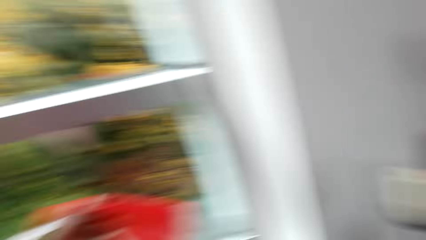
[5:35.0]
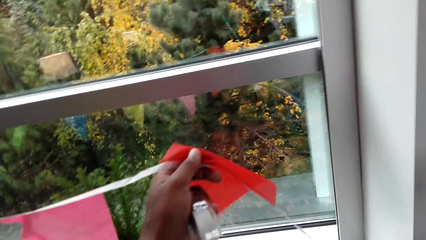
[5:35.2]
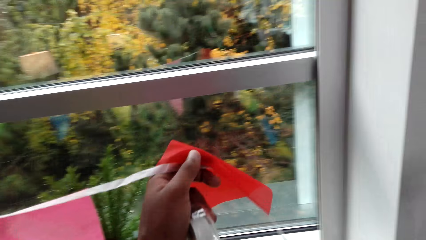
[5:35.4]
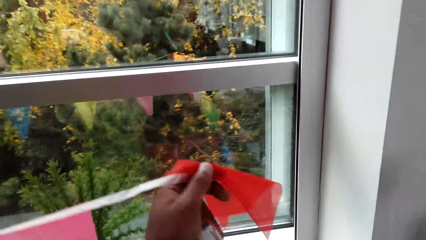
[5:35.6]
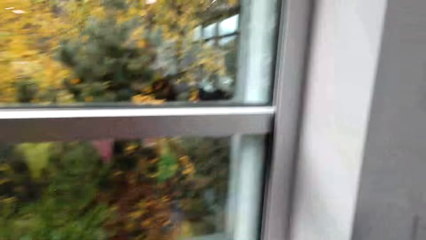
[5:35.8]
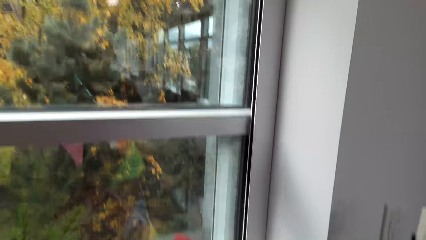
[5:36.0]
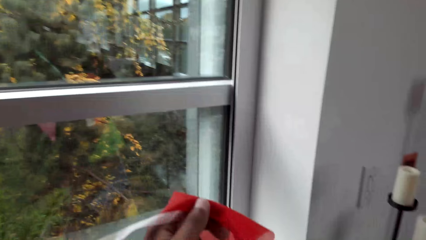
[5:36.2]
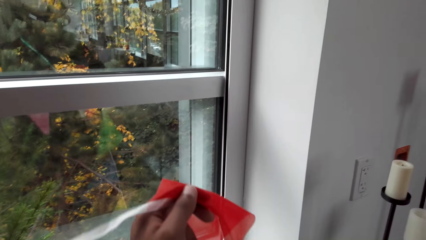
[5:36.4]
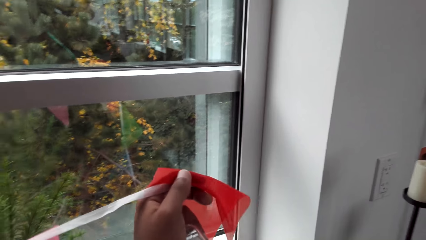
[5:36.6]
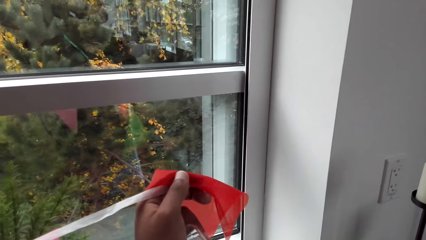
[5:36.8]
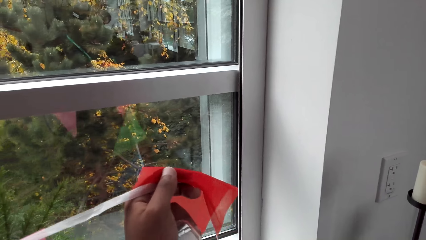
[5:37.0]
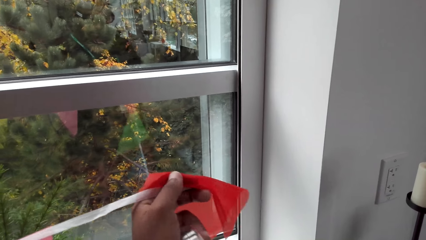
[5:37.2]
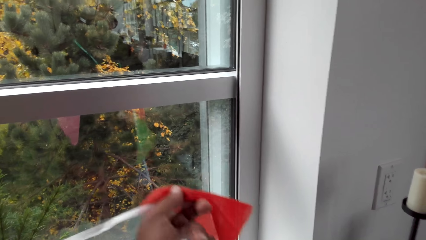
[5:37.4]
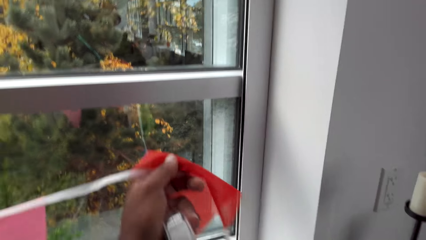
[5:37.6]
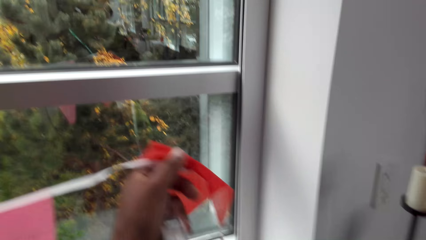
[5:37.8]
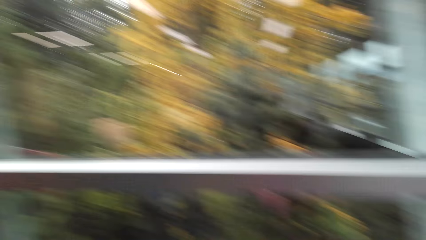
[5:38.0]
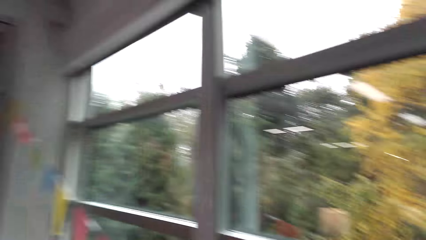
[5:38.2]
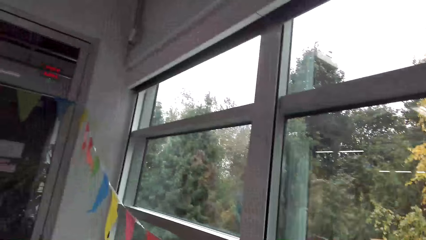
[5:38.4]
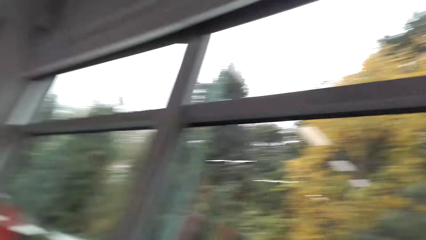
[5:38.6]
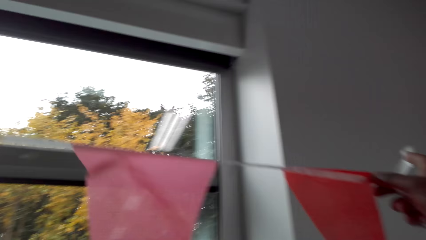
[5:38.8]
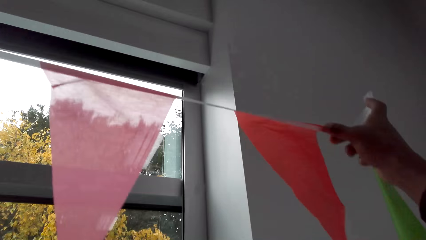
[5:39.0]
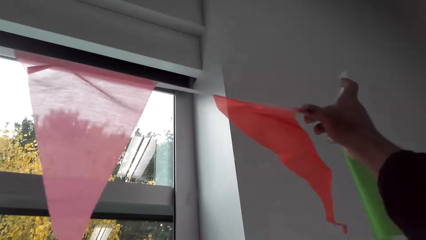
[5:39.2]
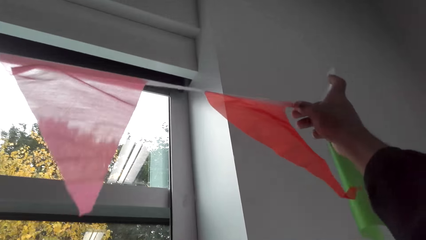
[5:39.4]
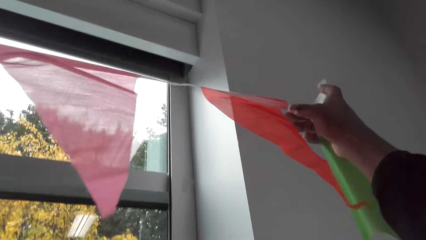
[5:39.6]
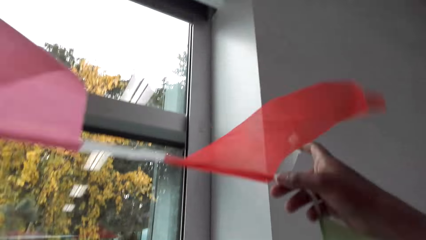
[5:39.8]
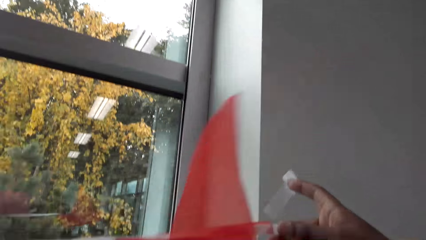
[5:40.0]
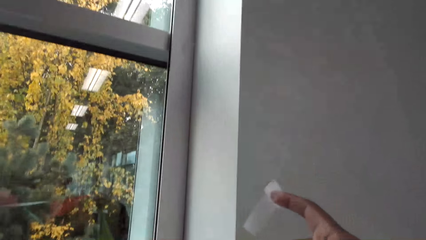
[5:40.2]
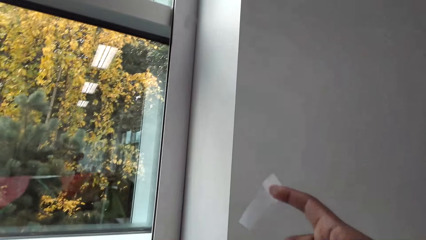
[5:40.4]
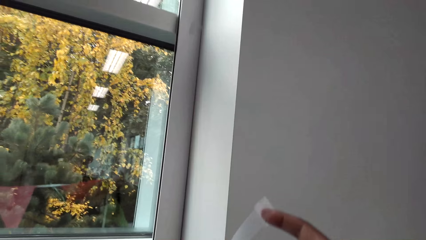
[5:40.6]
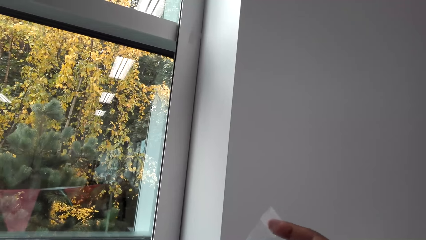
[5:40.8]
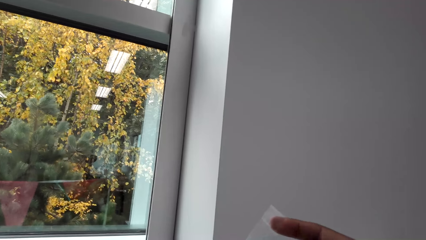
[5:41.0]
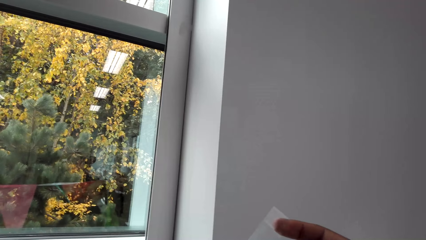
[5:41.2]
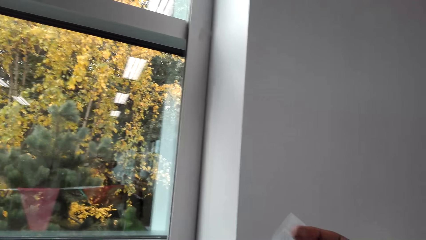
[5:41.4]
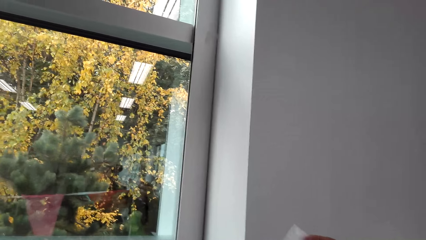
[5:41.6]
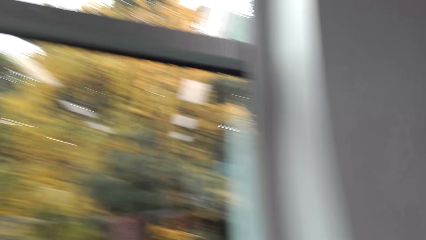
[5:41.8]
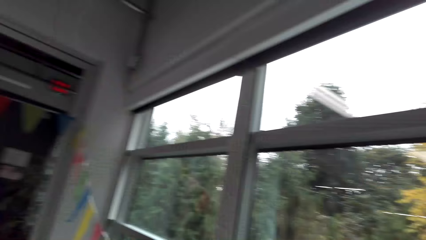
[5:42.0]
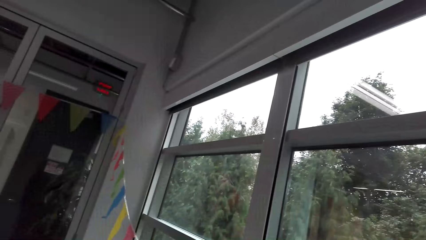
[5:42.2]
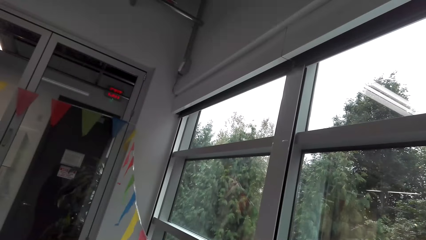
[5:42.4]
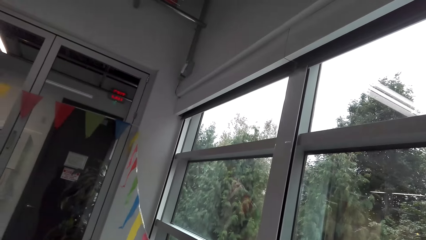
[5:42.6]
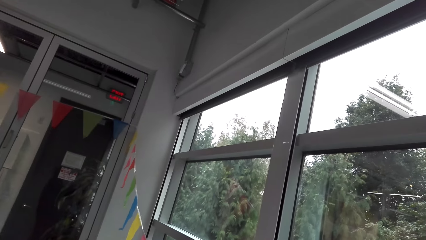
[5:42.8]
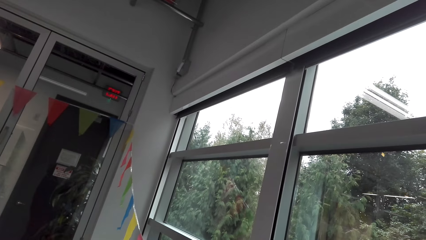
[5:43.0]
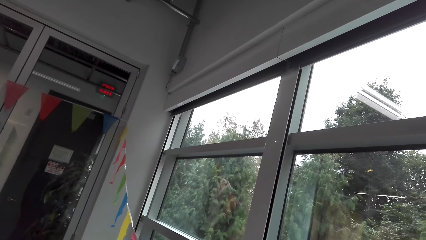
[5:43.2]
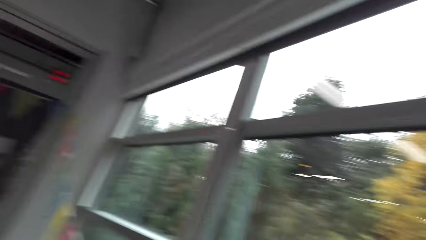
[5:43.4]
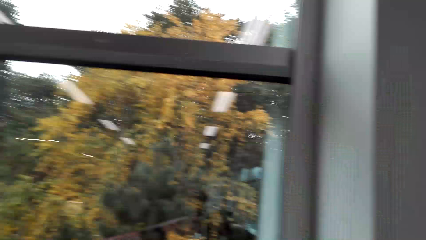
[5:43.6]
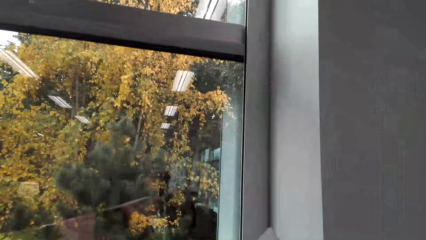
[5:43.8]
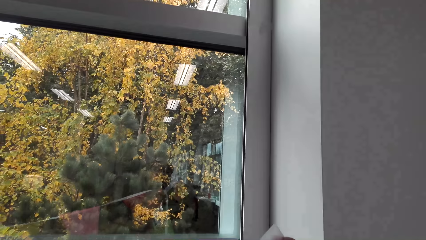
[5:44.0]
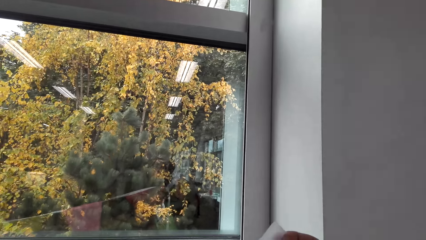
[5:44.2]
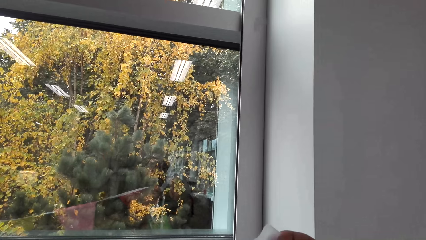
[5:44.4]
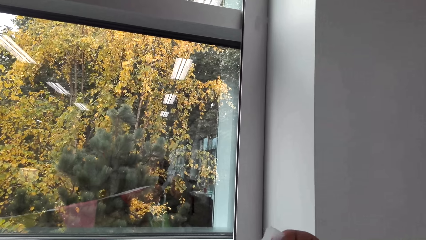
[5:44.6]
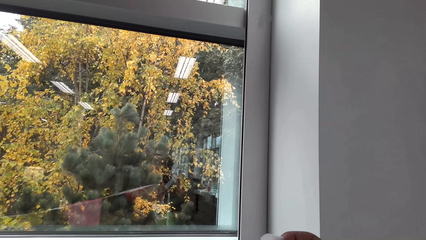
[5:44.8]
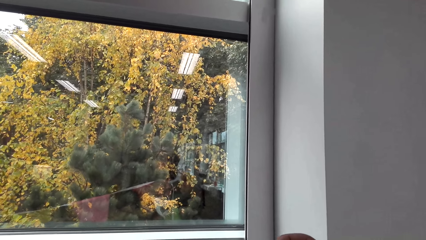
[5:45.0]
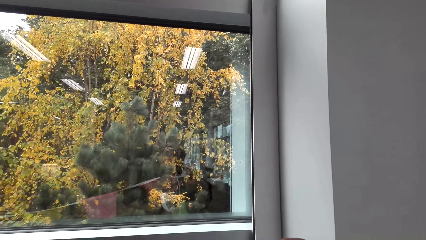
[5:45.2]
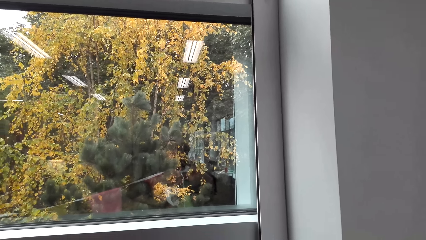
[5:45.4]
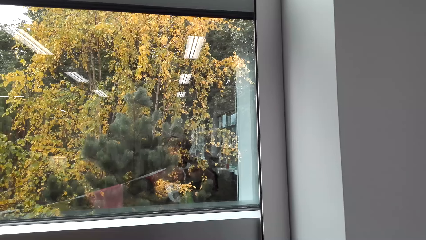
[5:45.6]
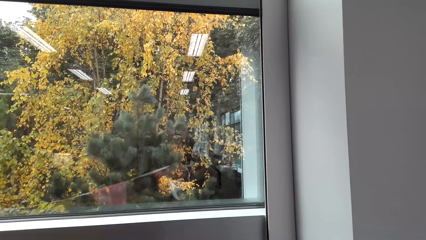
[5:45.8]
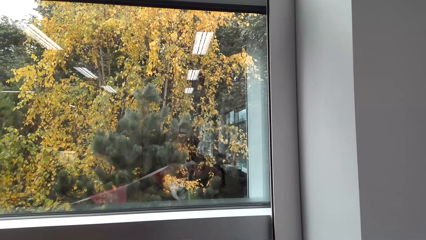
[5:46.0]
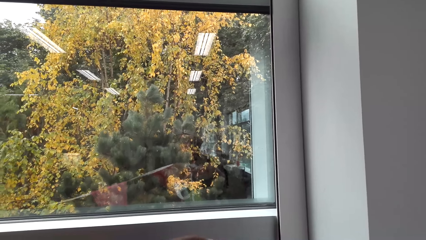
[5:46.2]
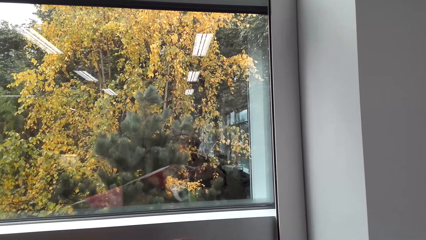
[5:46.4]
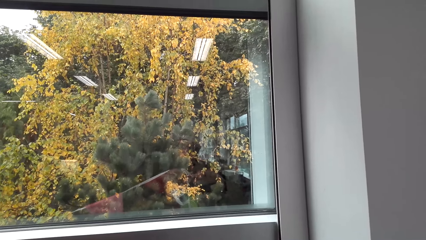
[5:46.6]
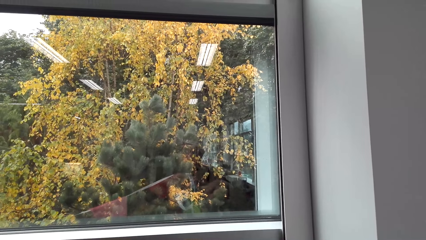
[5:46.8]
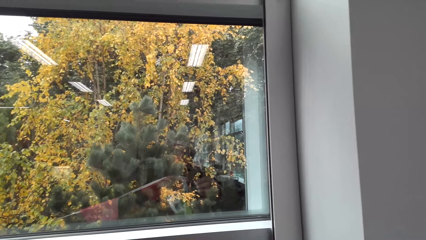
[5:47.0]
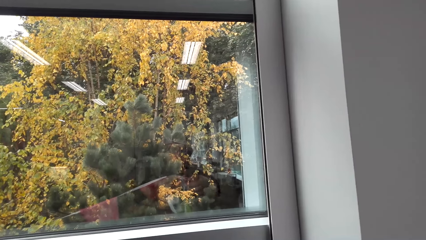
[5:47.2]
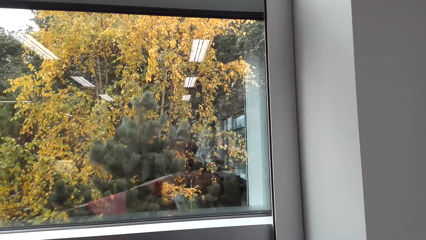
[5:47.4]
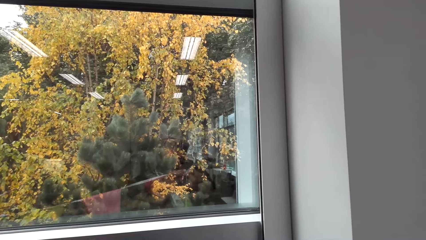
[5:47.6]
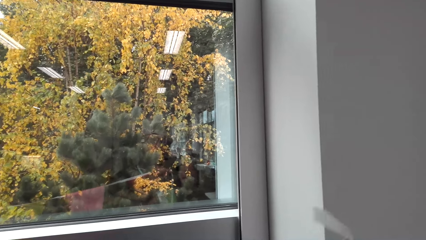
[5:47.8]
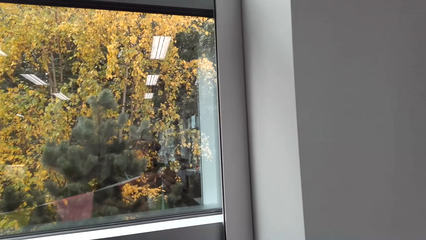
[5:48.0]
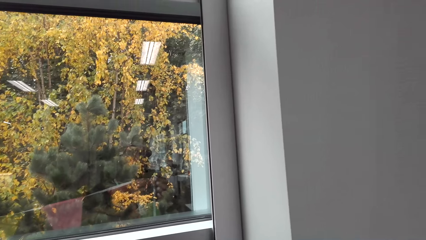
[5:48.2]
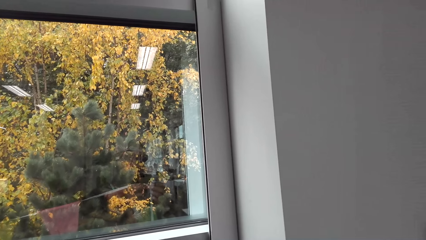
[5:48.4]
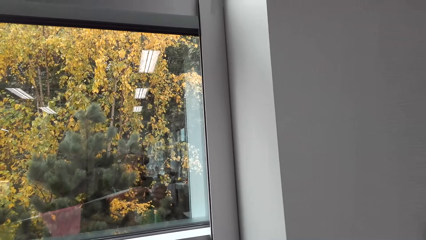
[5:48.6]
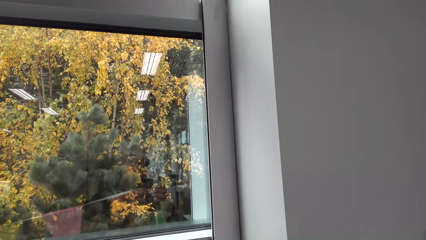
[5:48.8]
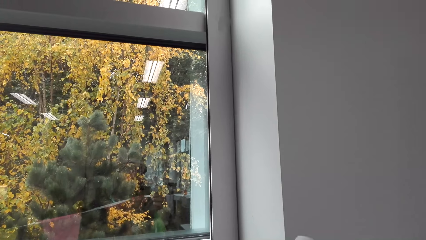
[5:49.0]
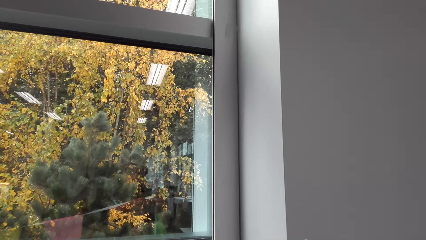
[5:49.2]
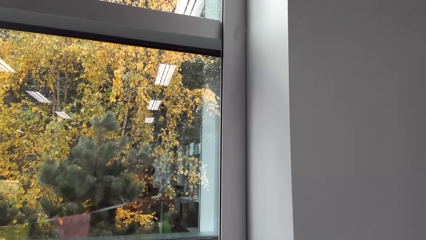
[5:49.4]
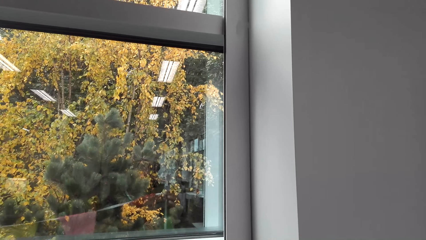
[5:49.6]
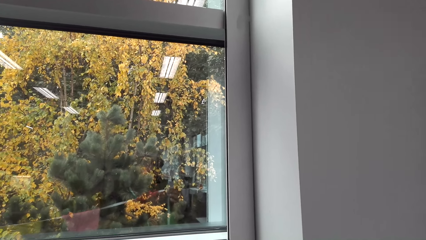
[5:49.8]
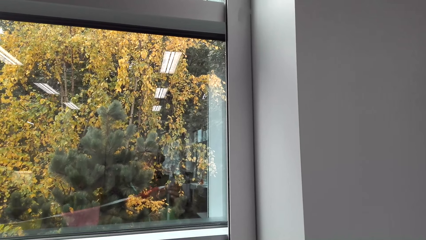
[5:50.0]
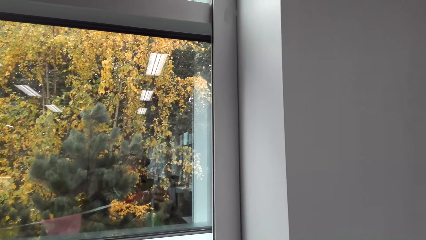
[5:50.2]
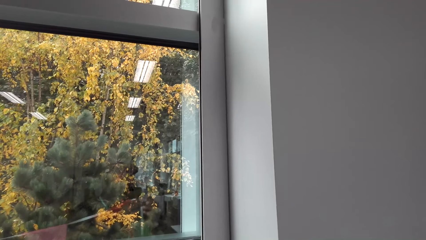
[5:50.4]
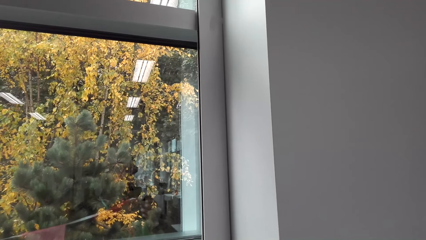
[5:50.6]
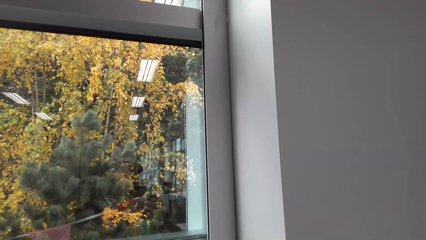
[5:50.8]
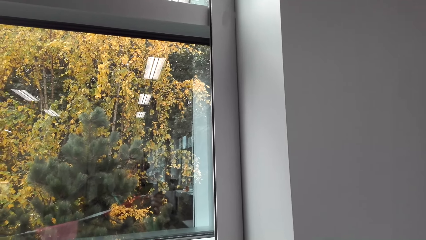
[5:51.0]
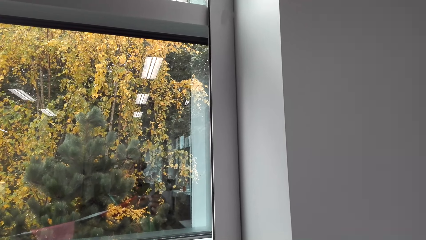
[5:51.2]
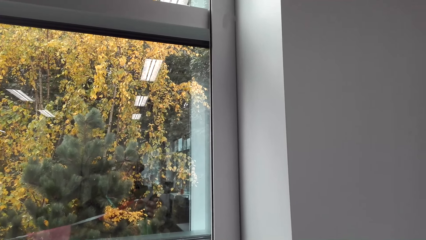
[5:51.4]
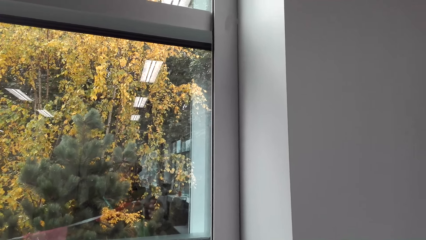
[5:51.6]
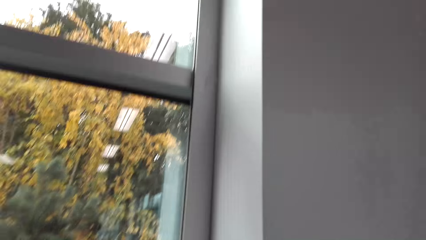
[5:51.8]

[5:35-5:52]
The camera wearer sticks masking tape on the decoration. They look around the apartment. They stick the masking tape on the decoration.
